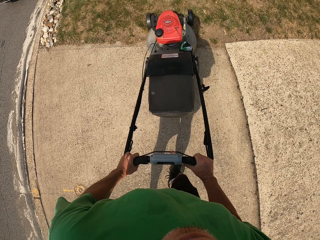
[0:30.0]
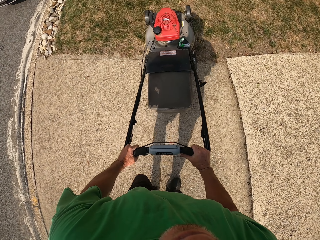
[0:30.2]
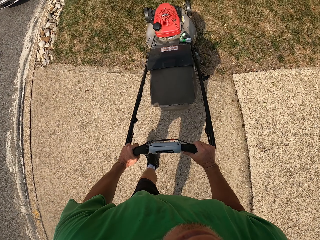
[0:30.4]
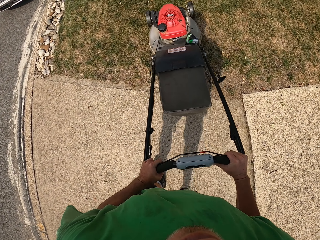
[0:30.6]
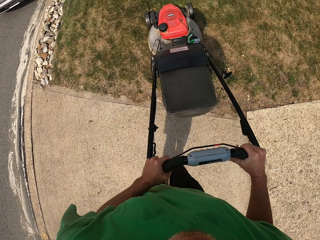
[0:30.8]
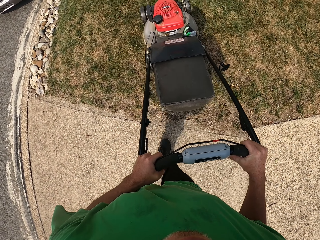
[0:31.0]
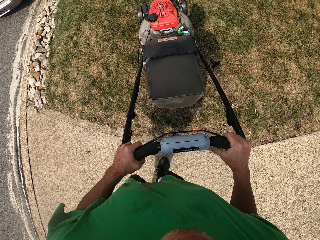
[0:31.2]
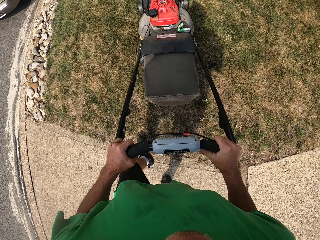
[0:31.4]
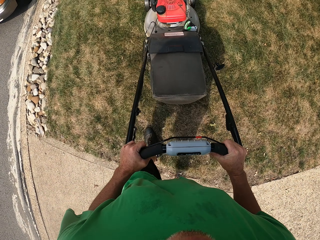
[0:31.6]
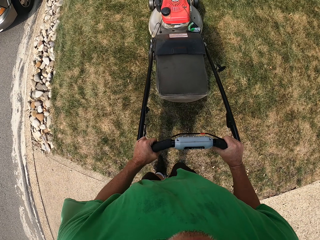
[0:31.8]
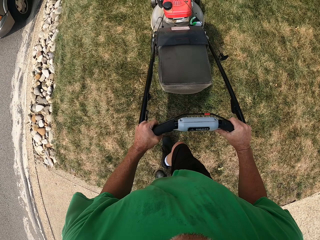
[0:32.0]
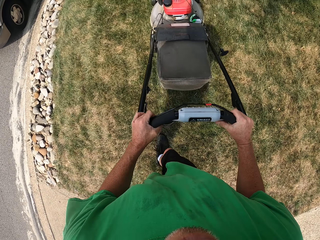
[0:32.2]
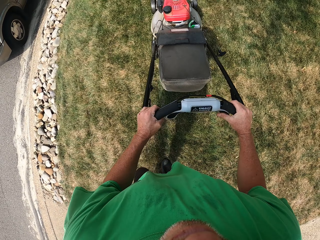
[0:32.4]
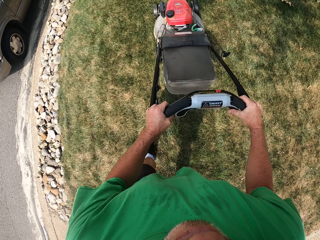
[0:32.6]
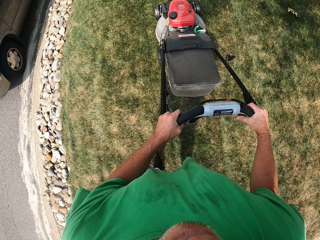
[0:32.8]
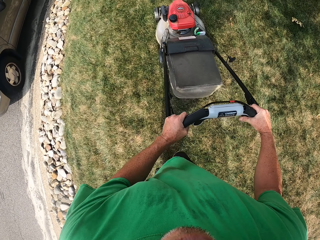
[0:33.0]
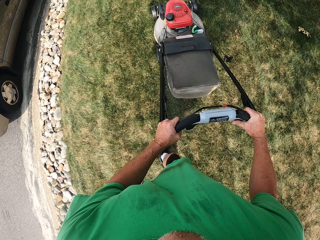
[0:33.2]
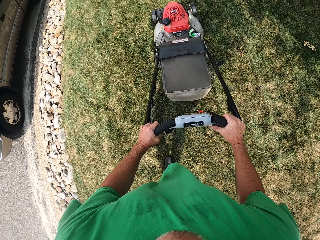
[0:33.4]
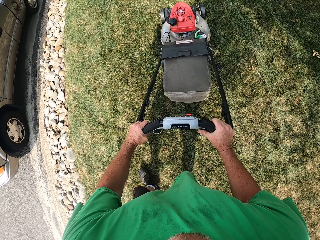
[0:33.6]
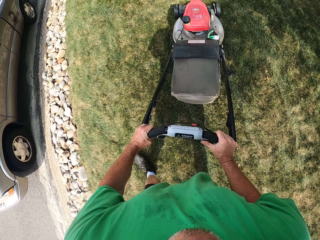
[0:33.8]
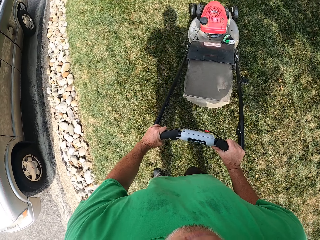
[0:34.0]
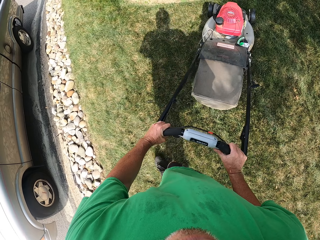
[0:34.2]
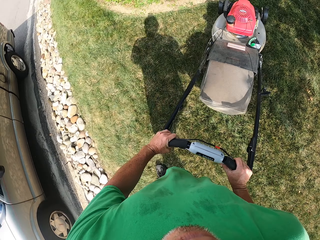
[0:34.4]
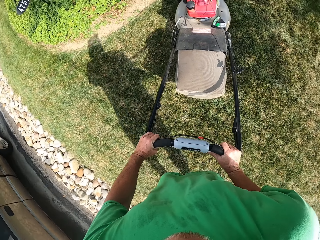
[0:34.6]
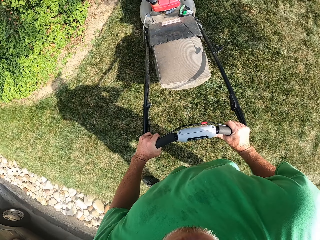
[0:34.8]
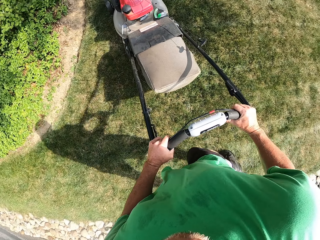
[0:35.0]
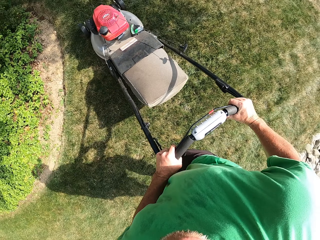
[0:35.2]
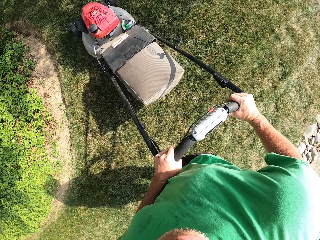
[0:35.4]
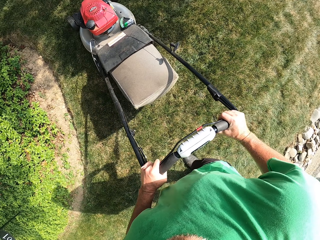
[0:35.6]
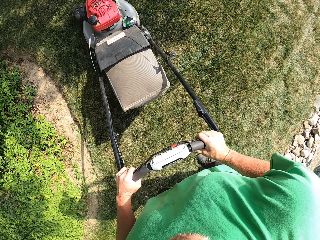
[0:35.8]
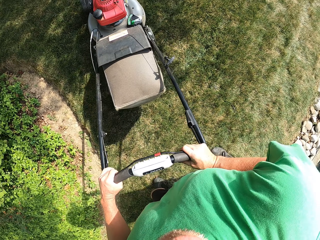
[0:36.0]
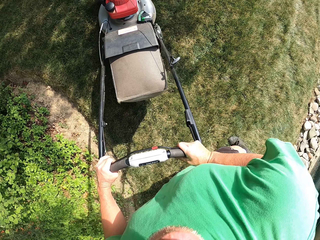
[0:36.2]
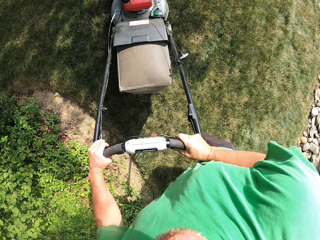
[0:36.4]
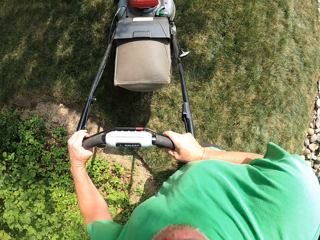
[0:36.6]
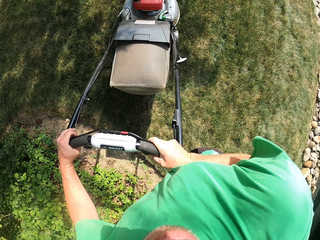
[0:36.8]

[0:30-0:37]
The camera wearer cuts off the garden grass.

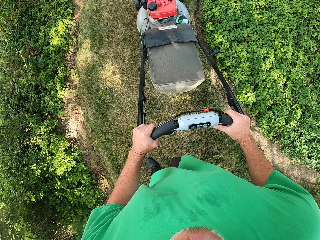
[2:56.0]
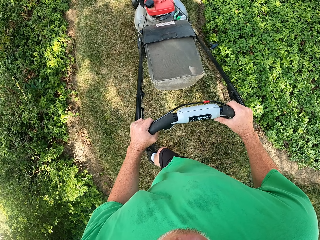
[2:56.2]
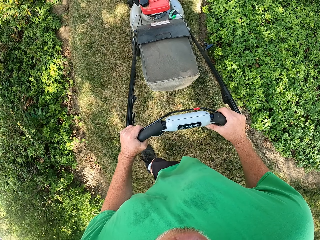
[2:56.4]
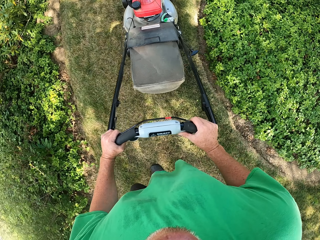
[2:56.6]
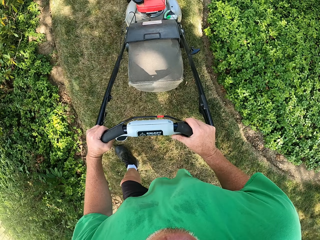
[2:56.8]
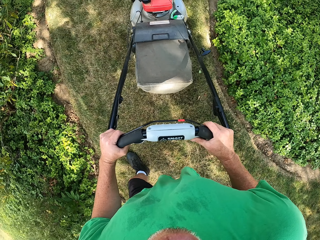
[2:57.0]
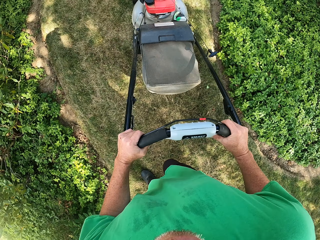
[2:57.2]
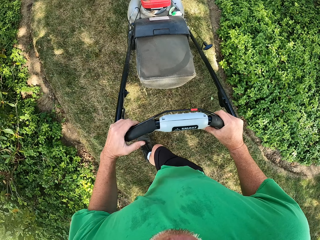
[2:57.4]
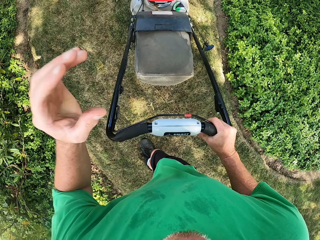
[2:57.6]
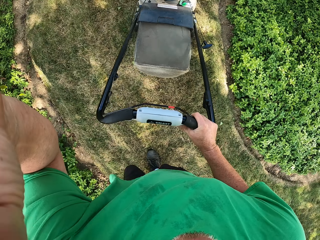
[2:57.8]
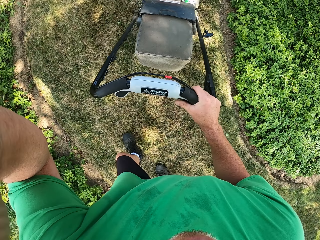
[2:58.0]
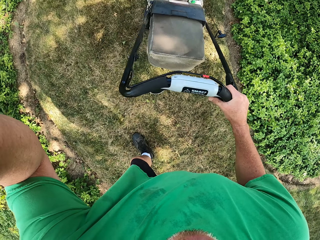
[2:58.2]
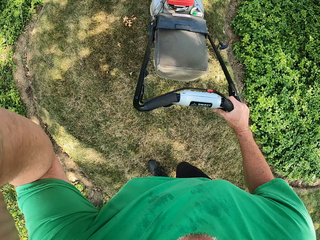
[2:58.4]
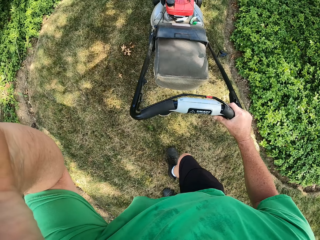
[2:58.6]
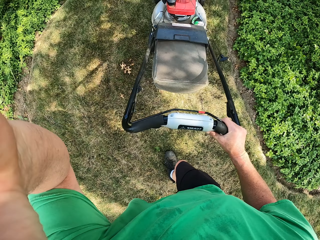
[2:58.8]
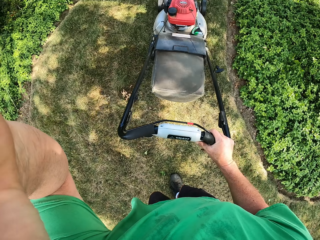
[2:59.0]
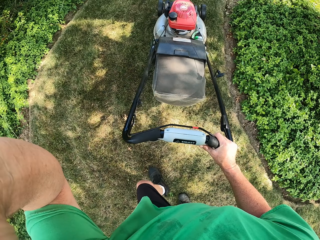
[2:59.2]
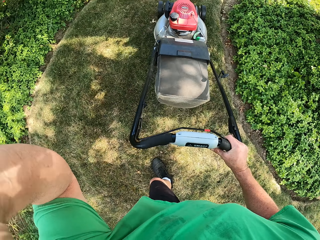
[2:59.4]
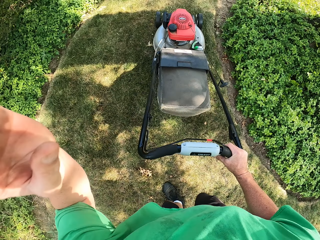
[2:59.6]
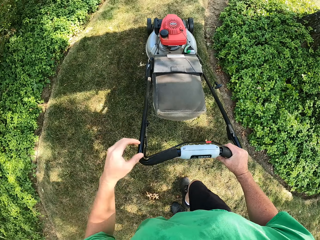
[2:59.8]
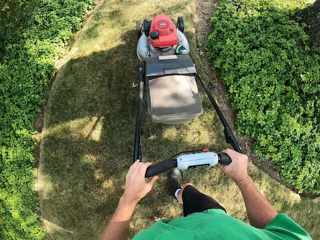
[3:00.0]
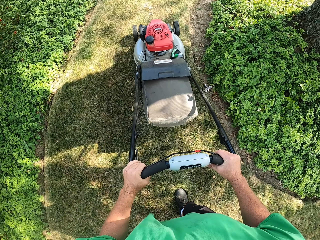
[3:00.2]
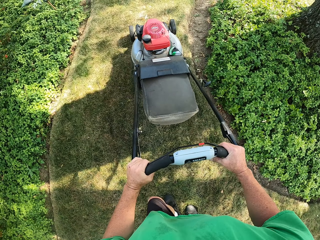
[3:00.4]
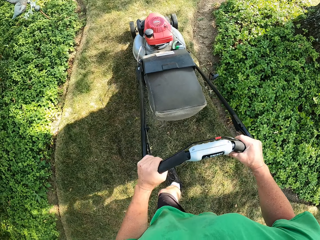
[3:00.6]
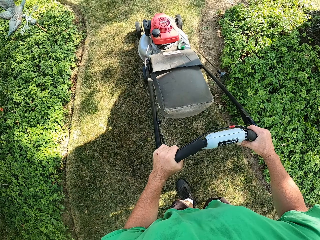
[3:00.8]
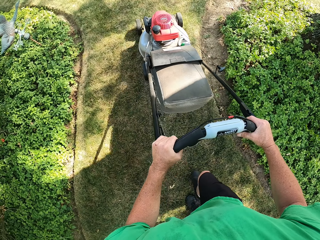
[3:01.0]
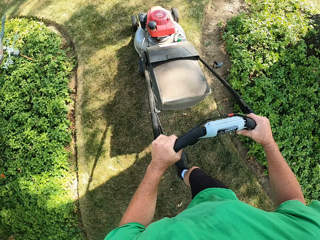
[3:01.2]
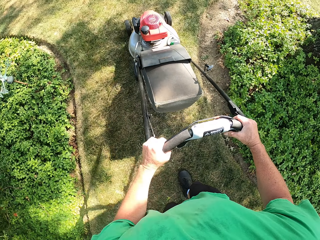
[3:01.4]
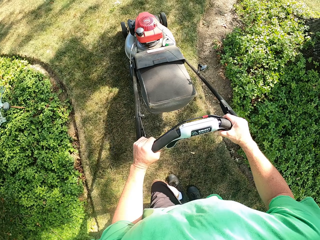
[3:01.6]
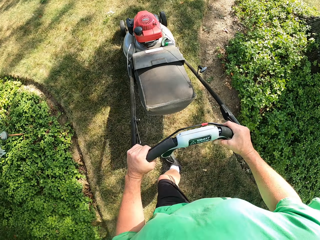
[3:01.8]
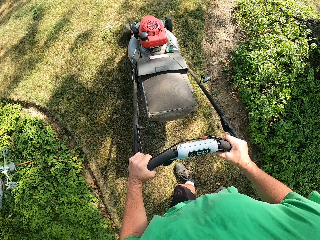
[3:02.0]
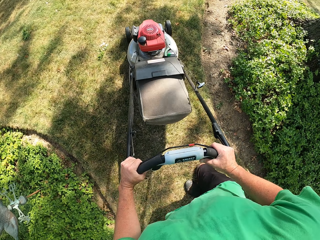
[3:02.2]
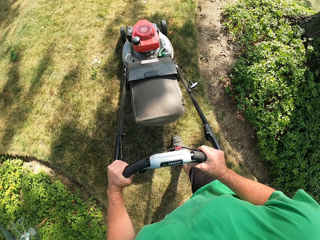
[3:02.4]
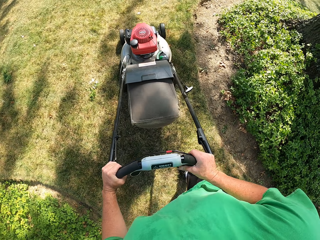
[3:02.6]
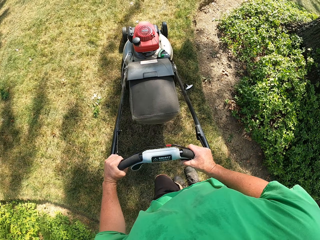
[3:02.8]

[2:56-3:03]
The camera wearer touches something.
